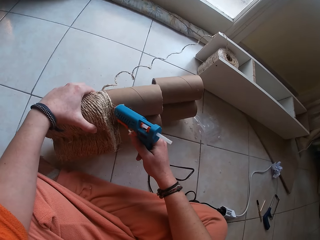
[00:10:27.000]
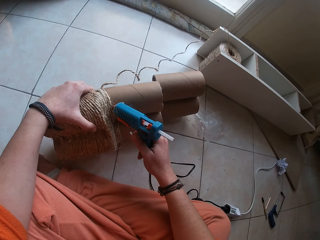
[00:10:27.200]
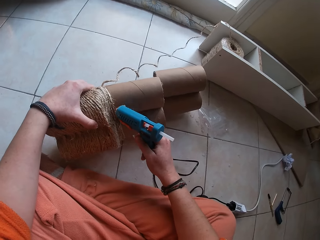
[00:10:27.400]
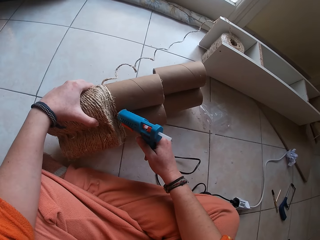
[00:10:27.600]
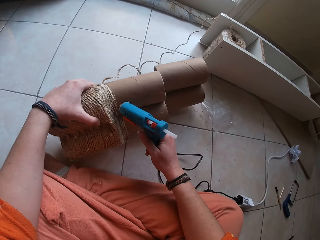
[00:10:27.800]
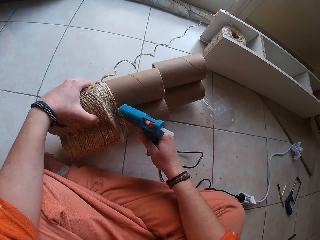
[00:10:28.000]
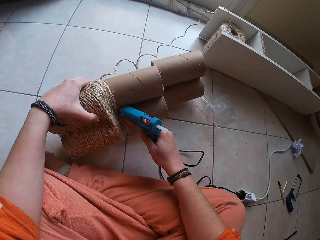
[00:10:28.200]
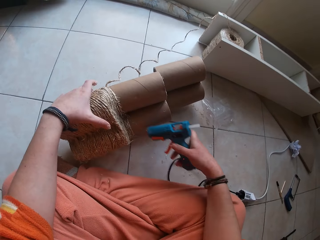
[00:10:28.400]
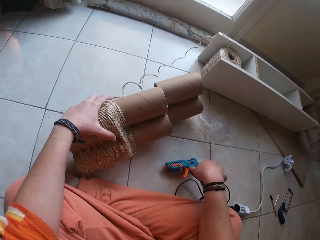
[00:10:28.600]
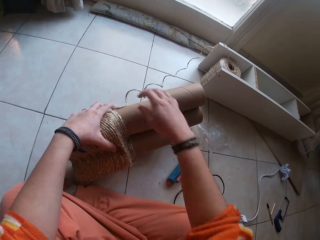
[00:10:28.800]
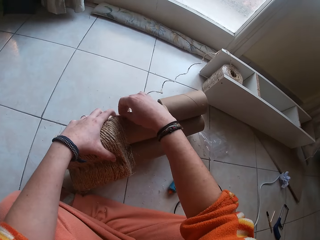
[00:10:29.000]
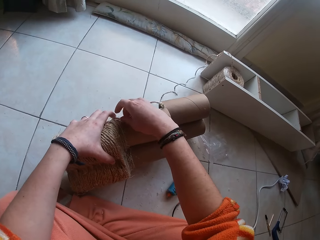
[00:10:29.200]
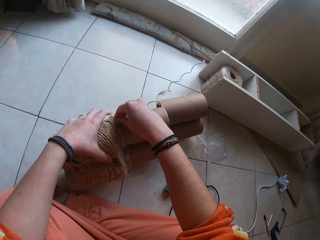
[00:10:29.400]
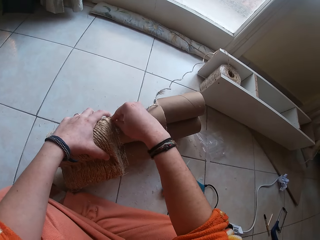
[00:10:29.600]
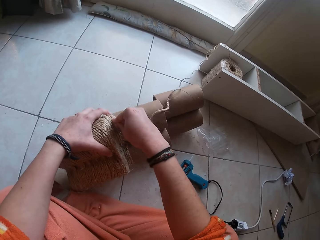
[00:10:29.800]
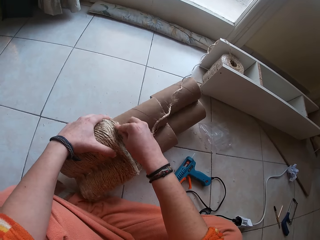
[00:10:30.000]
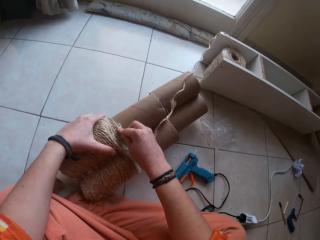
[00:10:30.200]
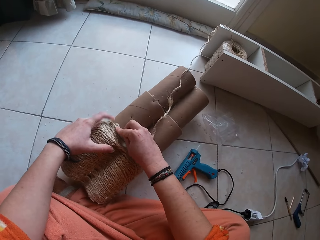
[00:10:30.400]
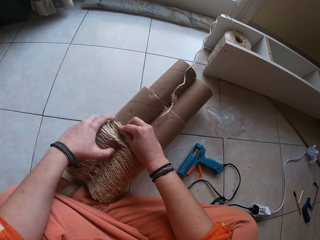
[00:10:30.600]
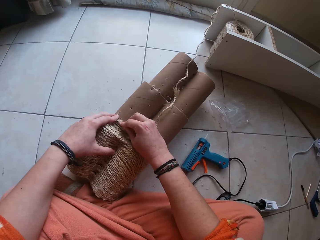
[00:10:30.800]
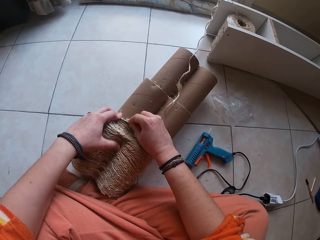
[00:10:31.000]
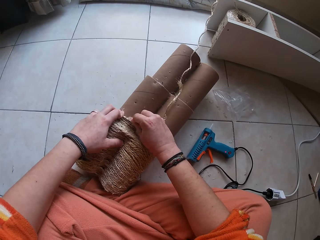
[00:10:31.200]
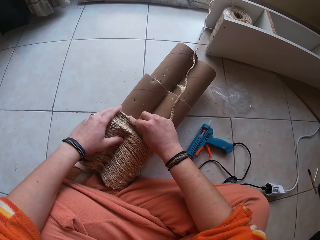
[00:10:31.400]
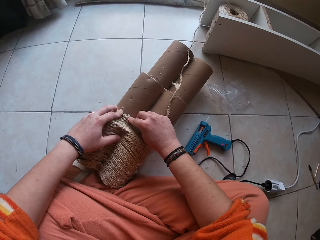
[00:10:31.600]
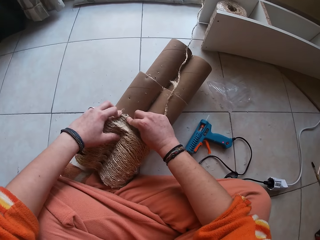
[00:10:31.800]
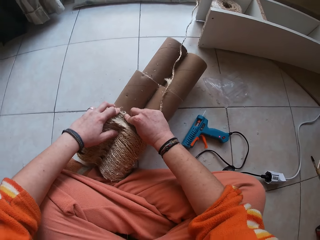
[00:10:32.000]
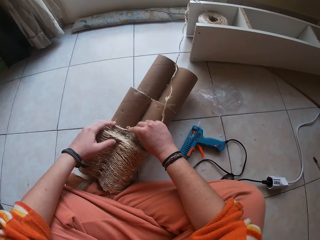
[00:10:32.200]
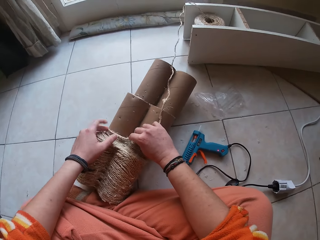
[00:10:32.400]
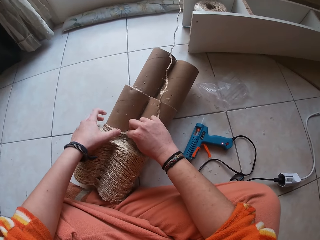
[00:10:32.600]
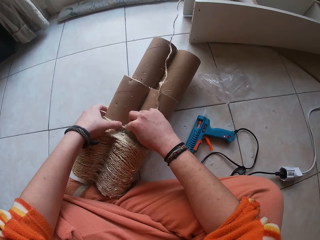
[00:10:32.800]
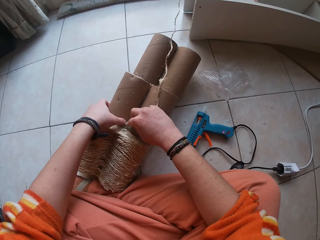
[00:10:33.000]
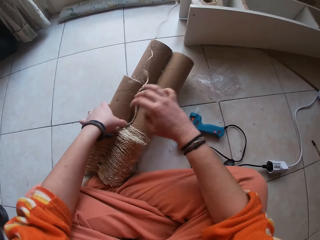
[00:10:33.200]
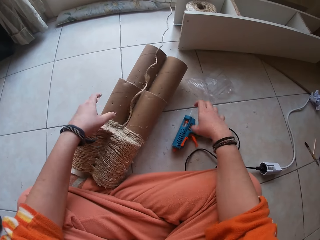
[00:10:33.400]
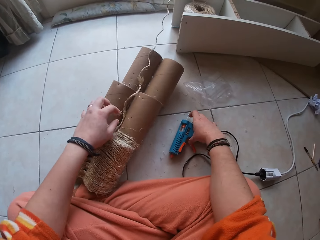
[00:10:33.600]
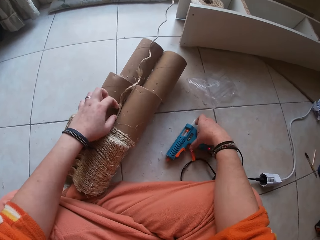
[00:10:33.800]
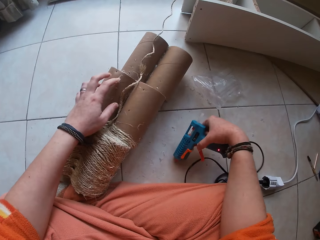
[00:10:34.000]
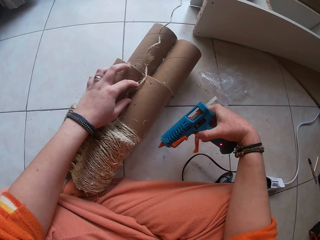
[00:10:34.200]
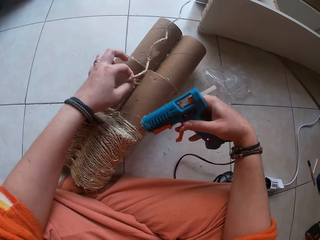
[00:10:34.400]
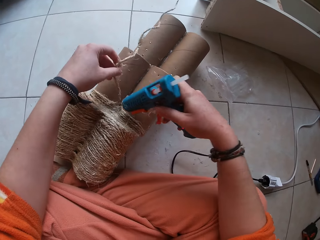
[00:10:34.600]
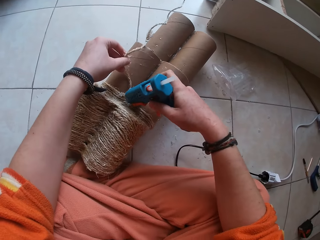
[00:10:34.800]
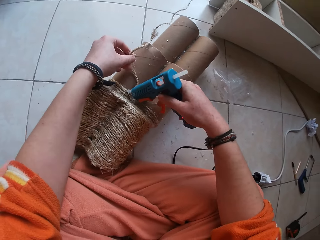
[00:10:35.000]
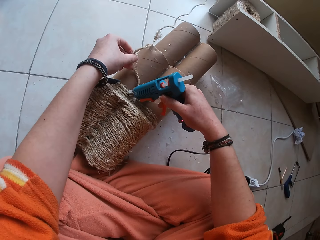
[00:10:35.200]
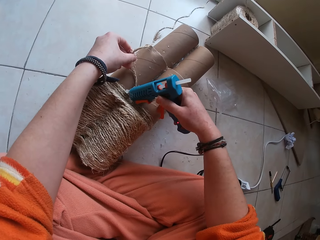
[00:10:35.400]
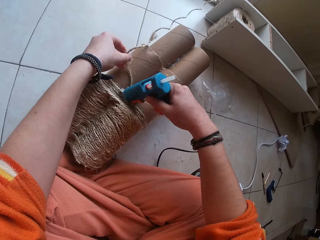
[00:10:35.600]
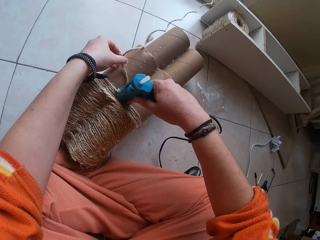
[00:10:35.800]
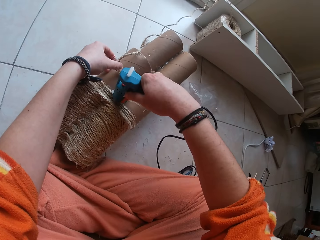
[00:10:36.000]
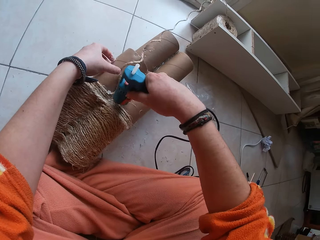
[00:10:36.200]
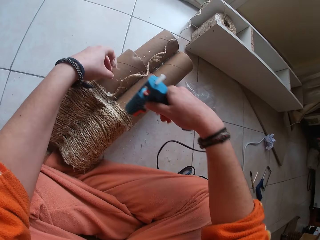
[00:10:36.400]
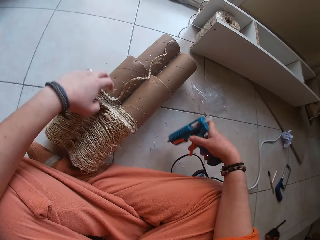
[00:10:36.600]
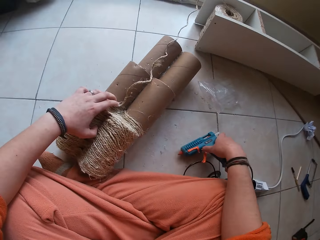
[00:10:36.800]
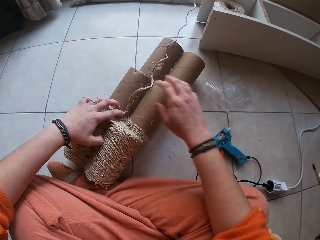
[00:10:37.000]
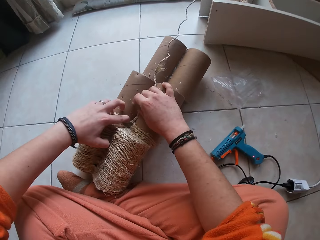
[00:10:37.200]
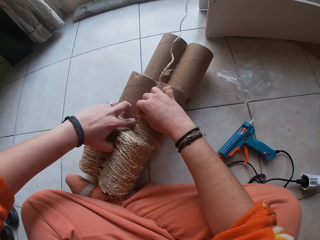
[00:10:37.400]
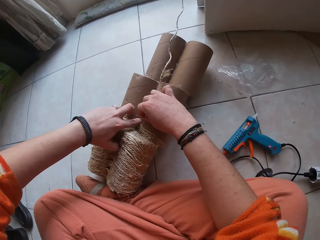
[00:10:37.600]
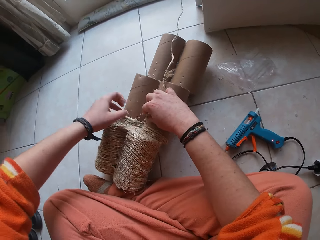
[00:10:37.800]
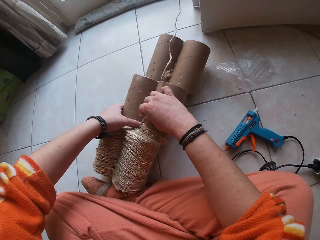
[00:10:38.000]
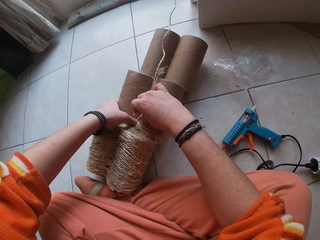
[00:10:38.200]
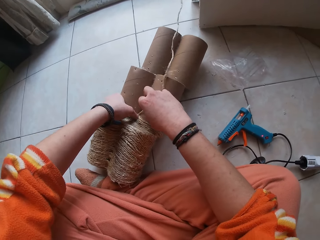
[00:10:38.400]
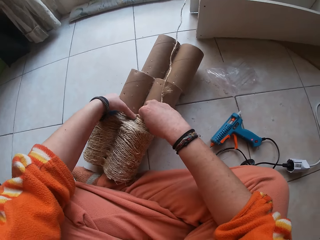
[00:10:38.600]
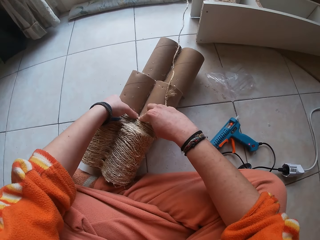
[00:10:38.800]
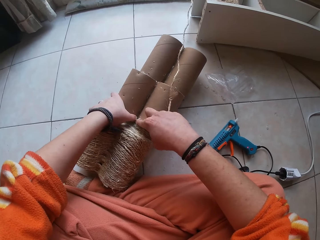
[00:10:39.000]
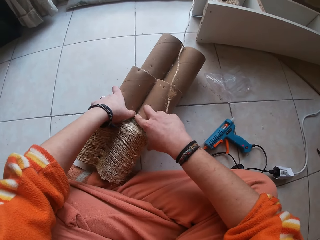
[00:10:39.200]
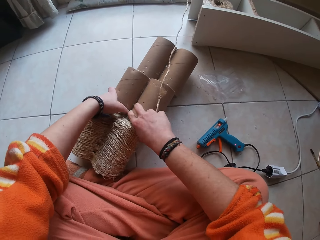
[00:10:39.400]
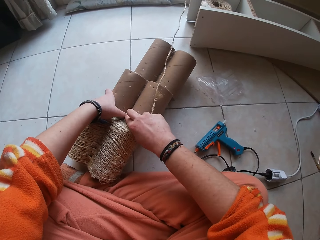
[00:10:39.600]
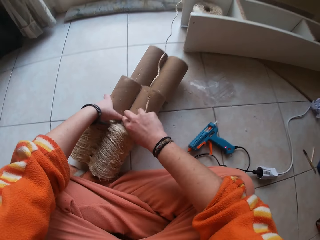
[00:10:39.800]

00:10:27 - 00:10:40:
The camera wearer places the glue gun on the floor with her right hand. She attaches the wire ropes to the carton cylinder with her hands. She picks up the glue gun from the floor with her right hand. She attaches glue to the wire rope with the glue gun. She lifts a sisal rope. She places the glue gun on the floor with her right hand and attaches the wire ropes to the carton cylinder with her hands.

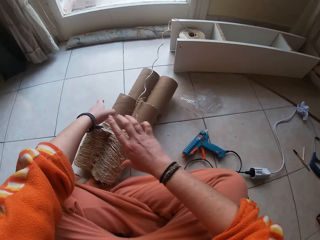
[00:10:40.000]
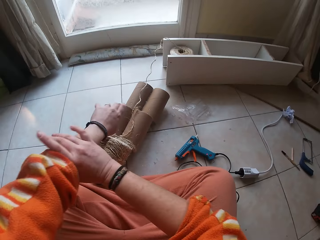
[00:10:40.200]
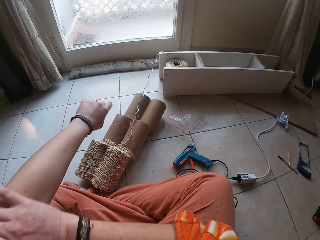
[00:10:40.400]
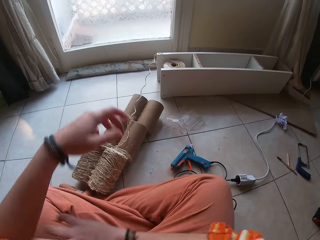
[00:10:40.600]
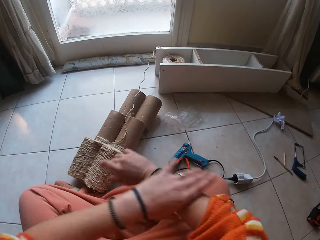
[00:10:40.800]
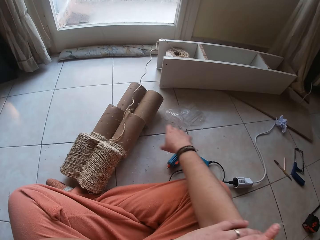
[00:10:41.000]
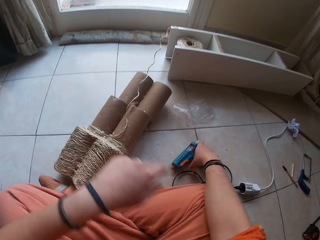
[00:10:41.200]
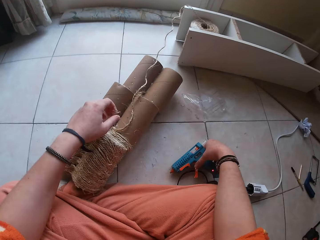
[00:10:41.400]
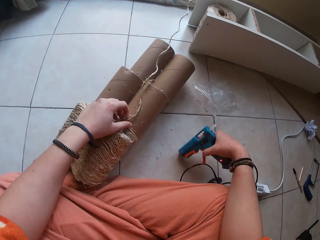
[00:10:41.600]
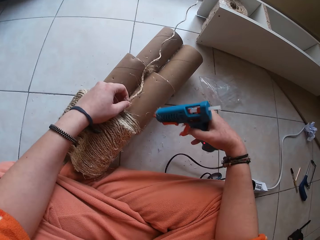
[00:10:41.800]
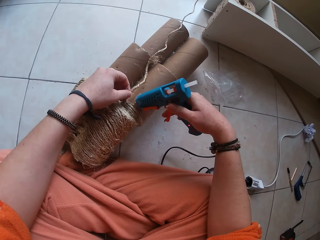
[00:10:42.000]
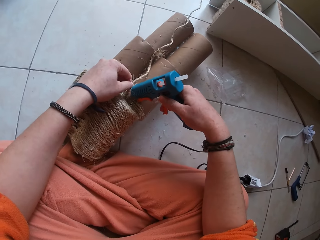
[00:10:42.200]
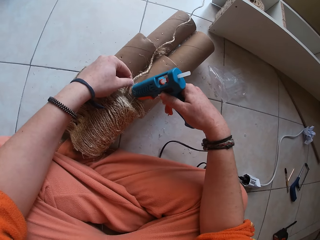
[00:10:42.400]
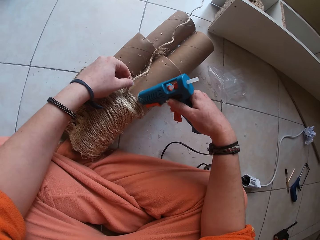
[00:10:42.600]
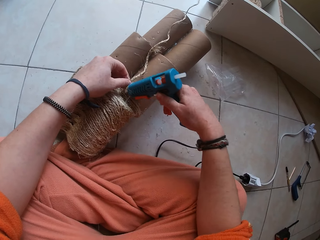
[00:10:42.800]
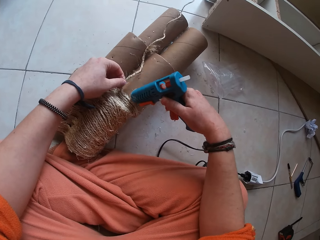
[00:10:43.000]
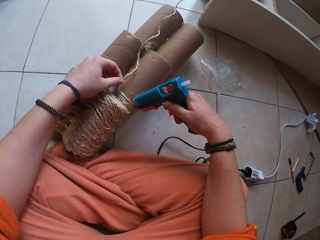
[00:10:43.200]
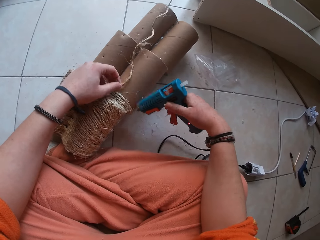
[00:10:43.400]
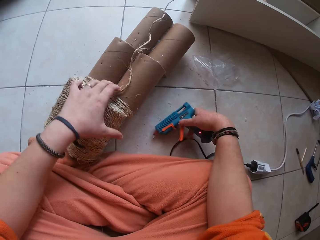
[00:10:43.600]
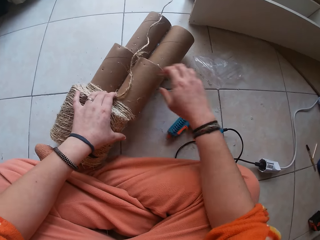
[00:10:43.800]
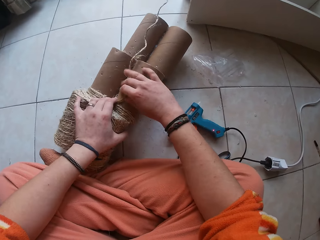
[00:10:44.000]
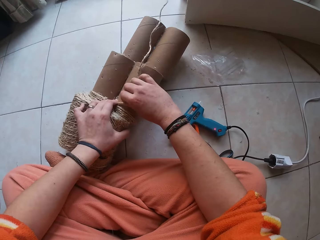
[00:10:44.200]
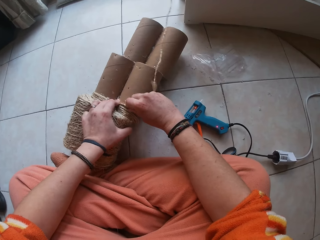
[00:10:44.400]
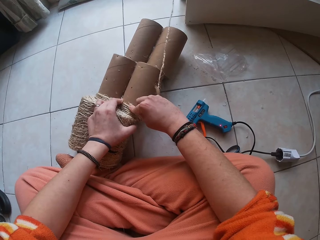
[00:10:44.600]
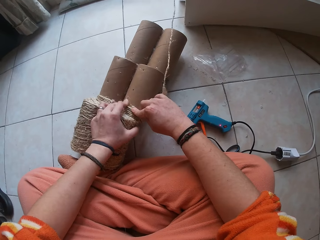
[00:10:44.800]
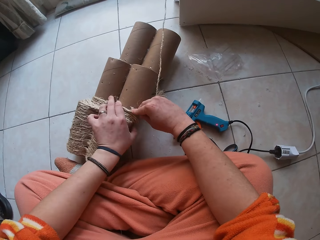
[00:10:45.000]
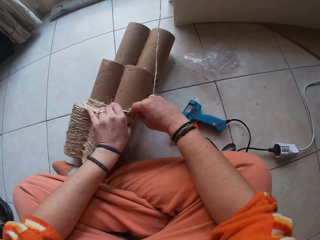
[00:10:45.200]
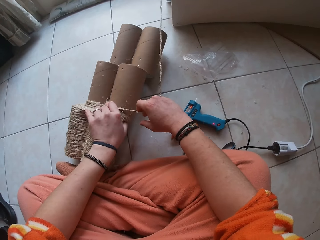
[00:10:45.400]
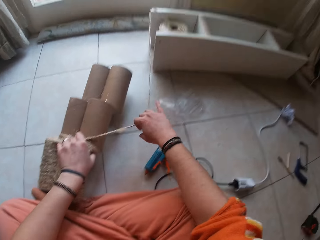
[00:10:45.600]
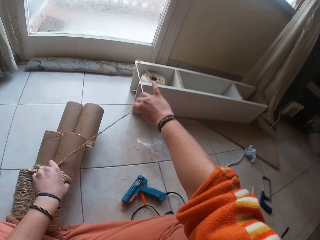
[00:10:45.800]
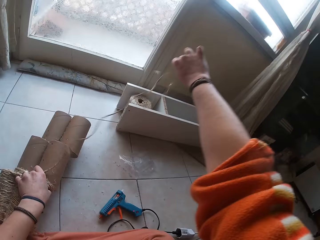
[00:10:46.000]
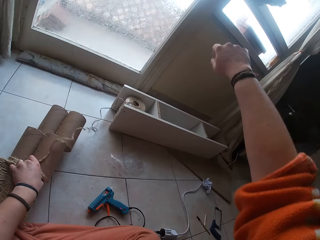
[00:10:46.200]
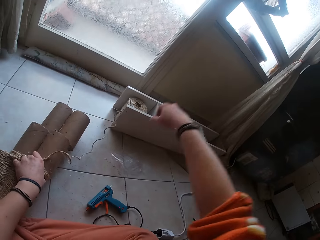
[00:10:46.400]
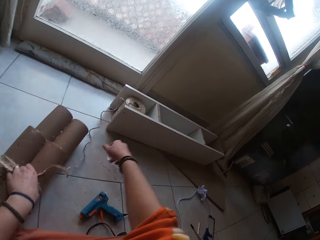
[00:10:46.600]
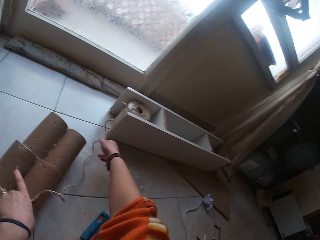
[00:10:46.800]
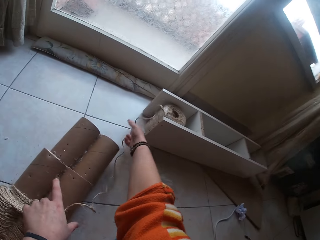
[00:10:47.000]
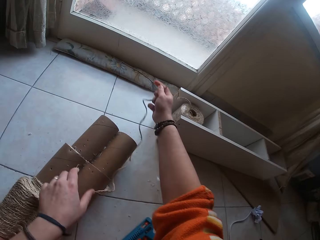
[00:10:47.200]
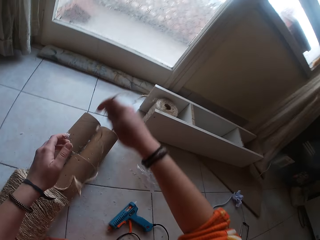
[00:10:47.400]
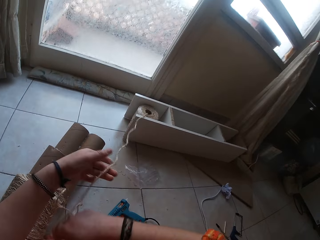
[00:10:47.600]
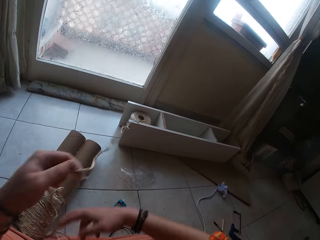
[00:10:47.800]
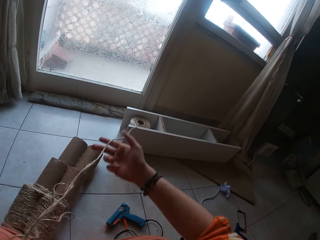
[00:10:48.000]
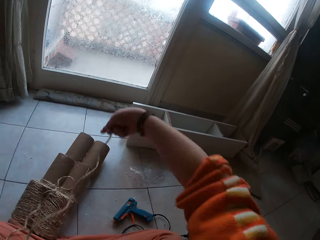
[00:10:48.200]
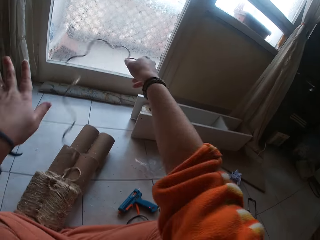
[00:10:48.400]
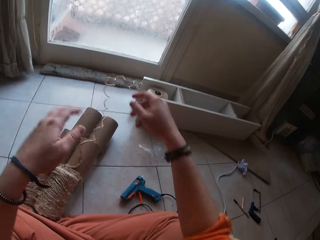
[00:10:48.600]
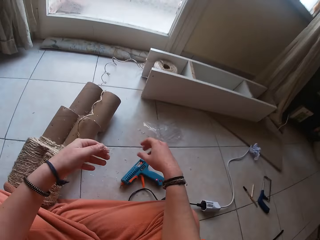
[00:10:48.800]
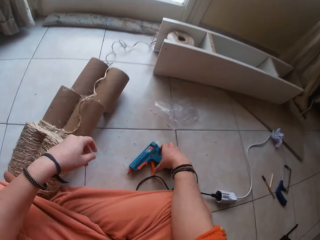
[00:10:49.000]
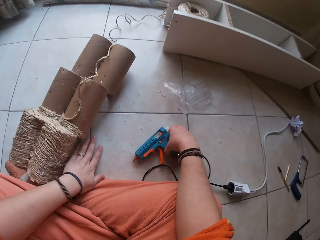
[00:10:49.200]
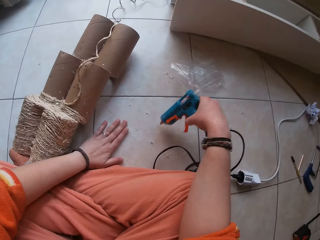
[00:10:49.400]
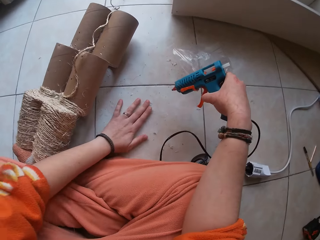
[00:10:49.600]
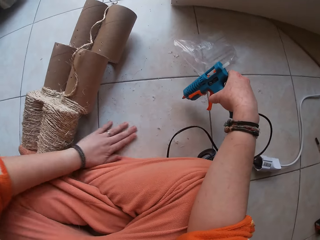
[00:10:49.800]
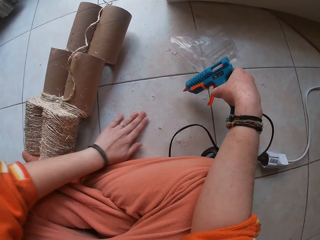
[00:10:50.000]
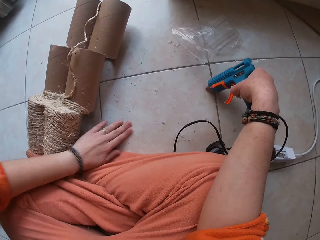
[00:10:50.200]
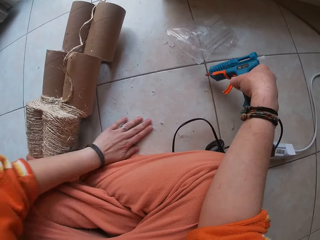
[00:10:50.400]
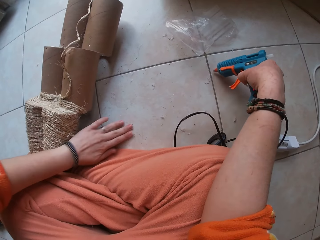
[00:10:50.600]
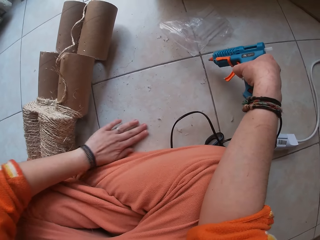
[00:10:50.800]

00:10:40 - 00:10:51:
The camera wearer adjusts her cloth with her hands. She pushes the sleeve. She picks up the glue gun from the floor with her right hand. She pushes the sleeve again. She holds the wire rope with her left hand. She attaches glue to the wire rope with the glue gun. She places the glue gun on the floor with her right hand. She attaches the wire ropes to the carton cylinder with her hands. She pulls the wire ropes with her hands. She throws the wire ropes with her hands. She picks up the glue gun from the floor with her right hand. She wipes the floor with her left hand. She collects dirt.
